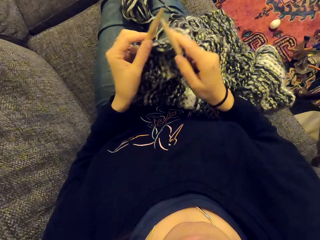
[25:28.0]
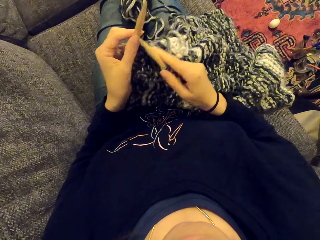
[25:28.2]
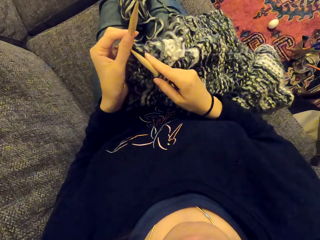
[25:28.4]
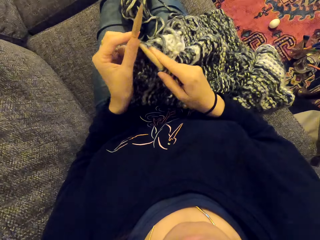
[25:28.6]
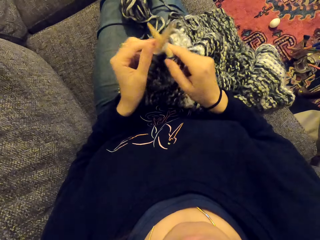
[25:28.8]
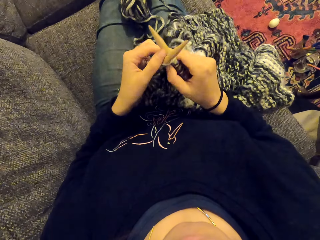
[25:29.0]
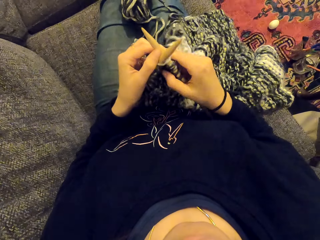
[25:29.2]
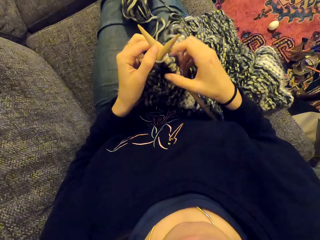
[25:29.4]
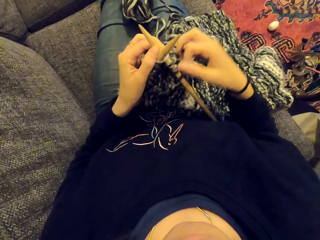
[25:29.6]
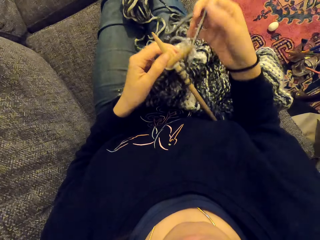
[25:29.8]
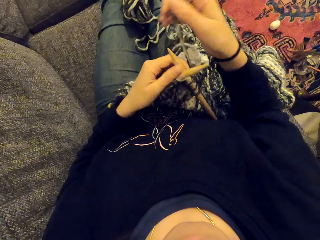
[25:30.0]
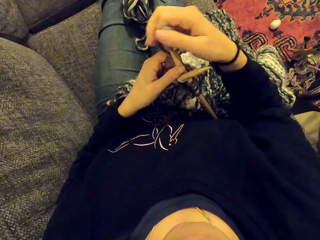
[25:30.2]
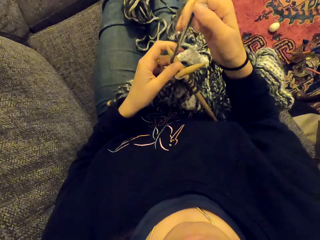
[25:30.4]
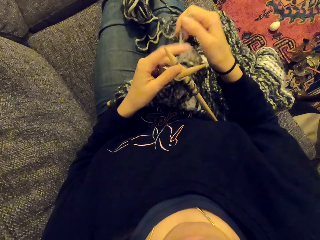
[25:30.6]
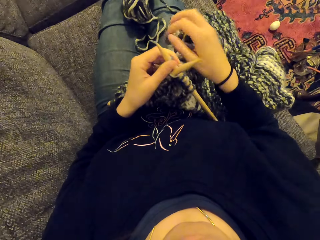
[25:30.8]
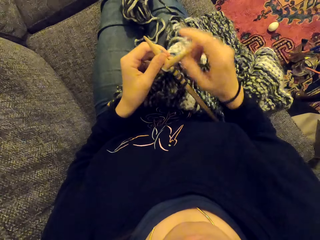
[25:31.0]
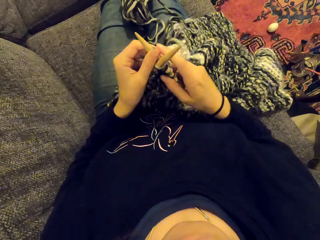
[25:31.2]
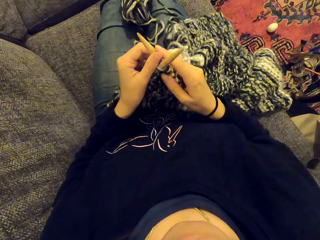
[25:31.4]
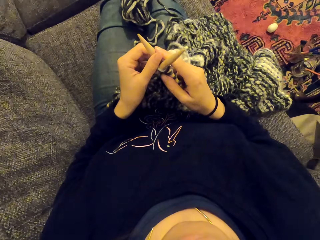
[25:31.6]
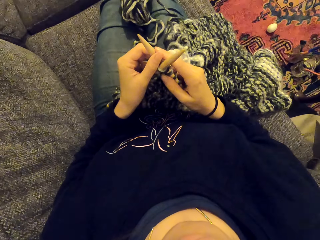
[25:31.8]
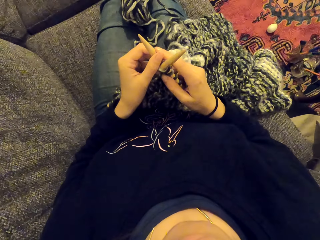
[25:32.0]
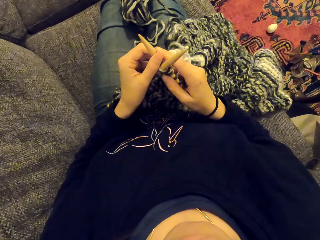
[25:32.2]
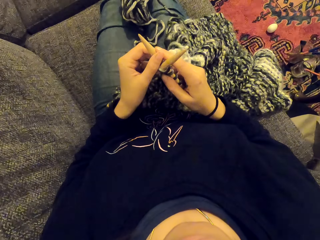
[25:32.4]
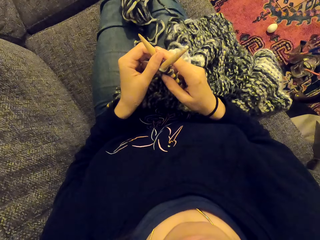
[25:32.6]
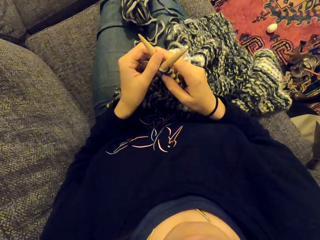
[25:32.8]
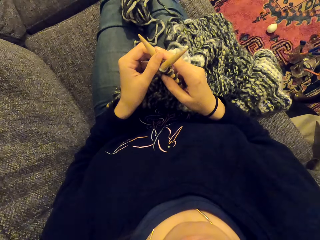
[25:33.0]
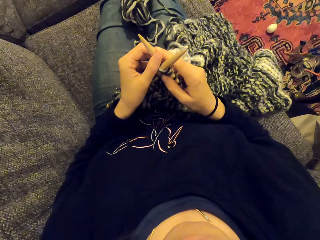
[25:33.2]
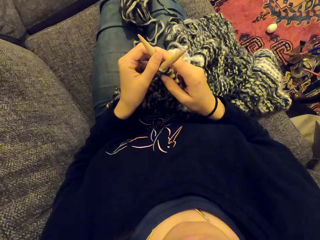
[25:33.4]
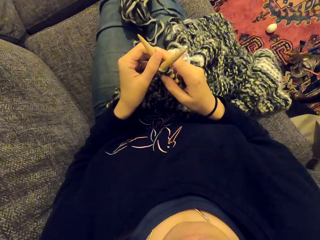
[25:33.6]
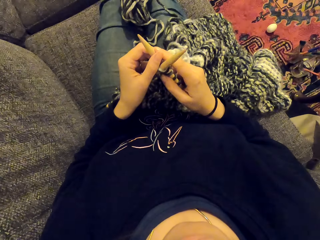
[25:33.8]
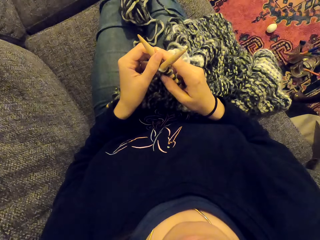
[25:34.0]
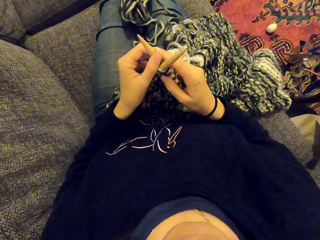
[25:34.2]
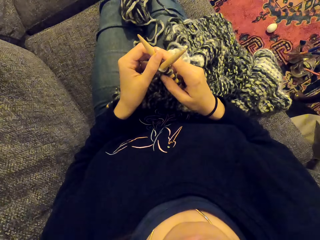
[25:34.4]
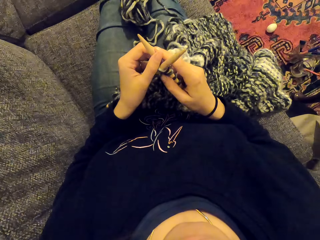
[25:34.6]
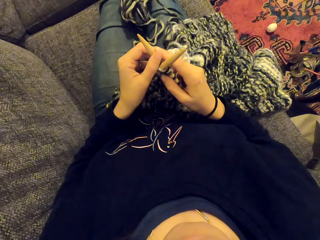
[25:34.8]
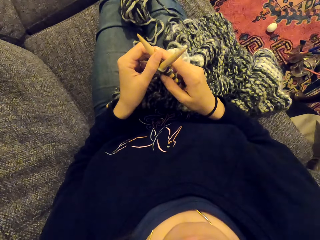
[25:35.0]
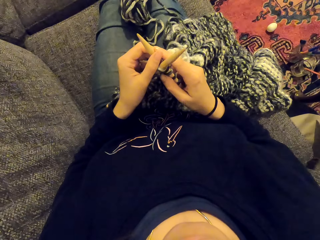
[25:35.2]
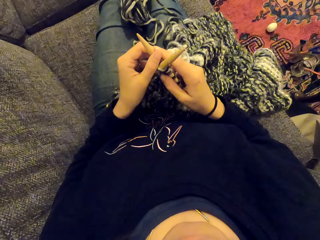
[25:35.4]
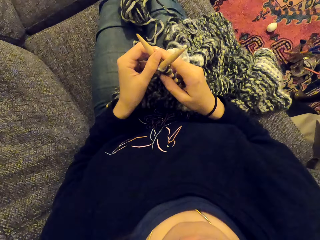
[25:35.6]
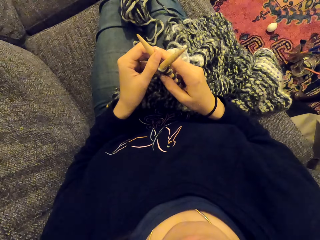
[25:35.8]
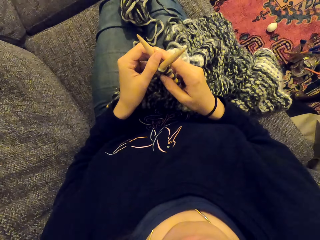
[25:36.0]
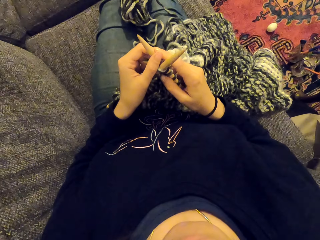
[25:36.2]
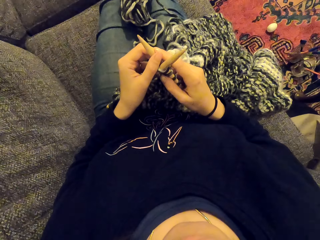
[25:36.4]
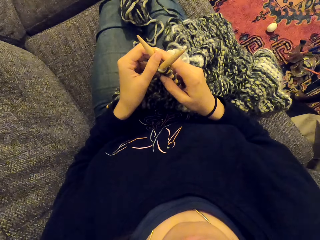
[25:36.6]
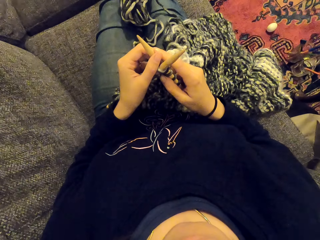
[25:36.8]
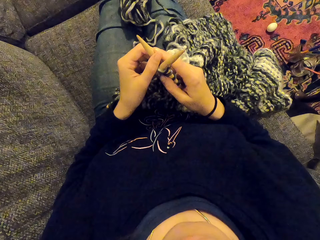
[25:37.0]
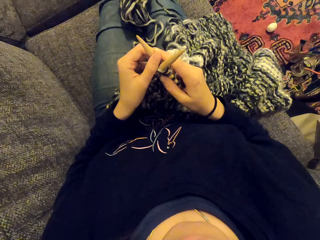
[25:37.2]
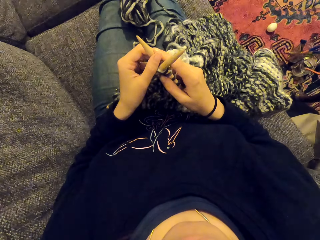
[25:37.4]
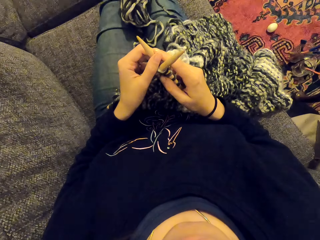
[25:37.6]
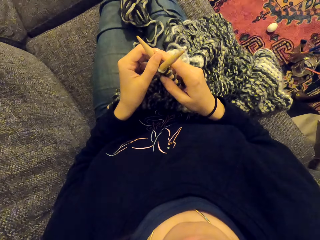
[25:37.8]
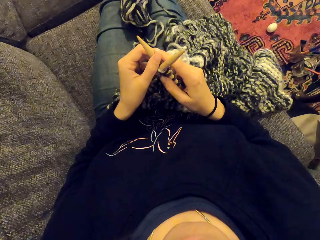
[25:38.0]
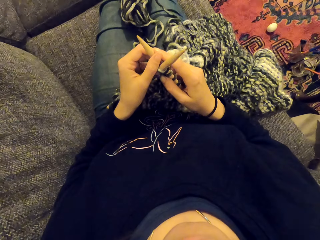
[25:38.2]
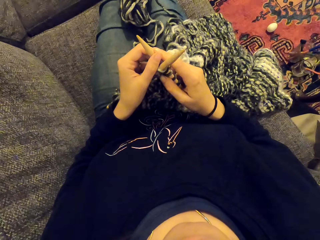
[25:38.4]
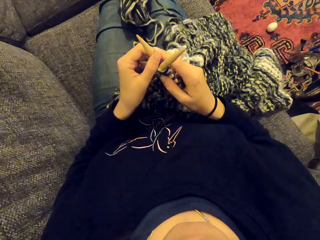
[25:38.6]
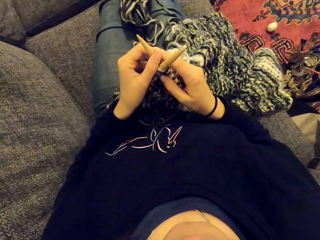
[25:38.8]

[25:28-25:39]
The camera wearer sews the piece of cloth. They stare at something. They listen to something.

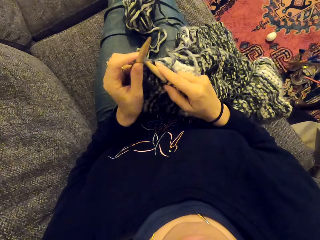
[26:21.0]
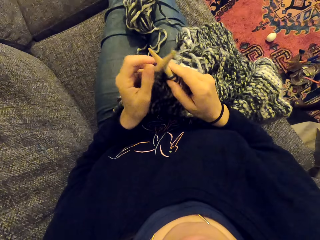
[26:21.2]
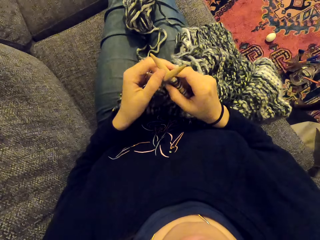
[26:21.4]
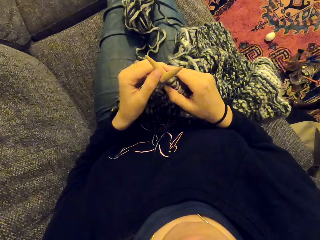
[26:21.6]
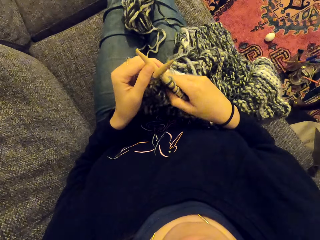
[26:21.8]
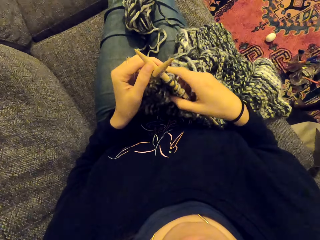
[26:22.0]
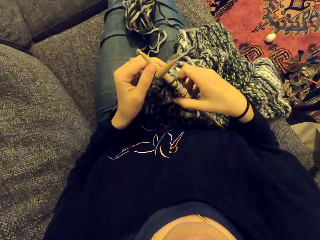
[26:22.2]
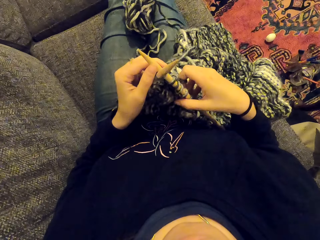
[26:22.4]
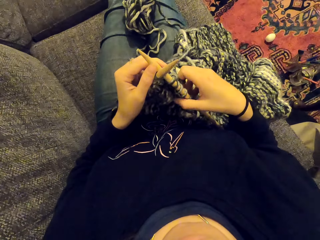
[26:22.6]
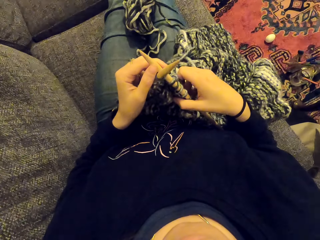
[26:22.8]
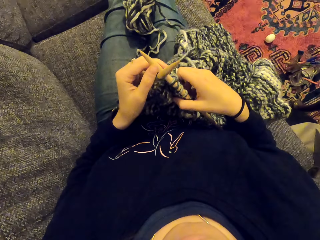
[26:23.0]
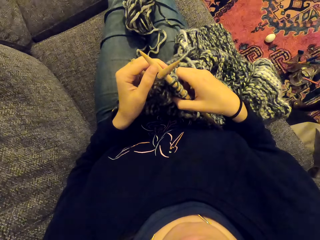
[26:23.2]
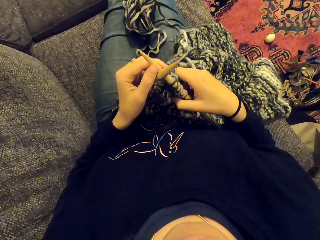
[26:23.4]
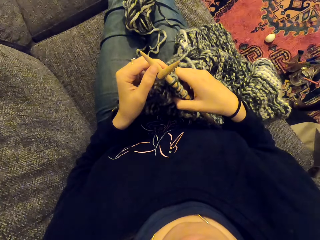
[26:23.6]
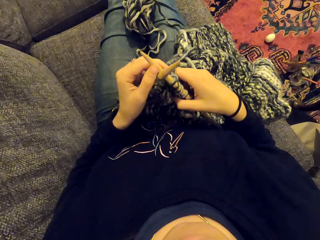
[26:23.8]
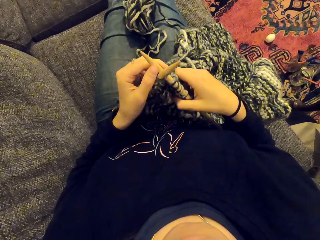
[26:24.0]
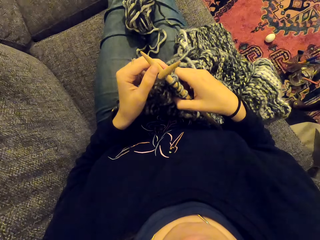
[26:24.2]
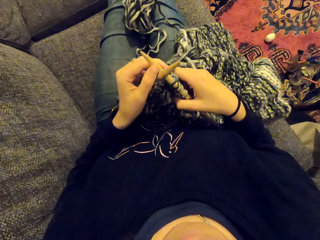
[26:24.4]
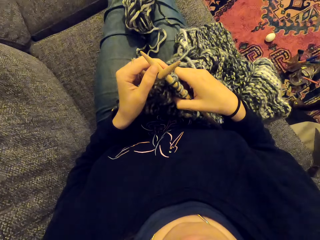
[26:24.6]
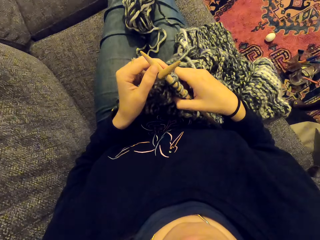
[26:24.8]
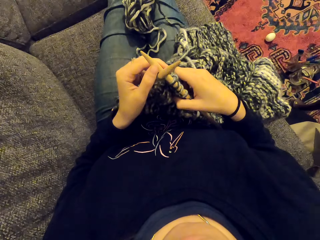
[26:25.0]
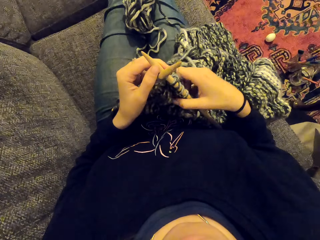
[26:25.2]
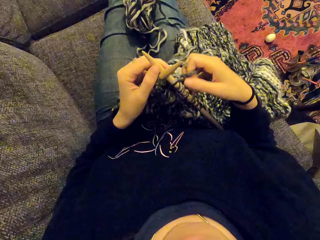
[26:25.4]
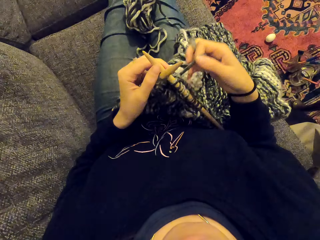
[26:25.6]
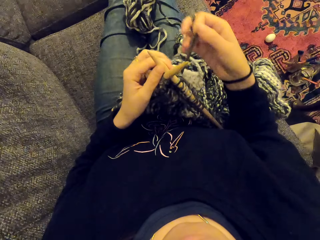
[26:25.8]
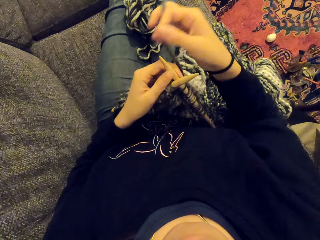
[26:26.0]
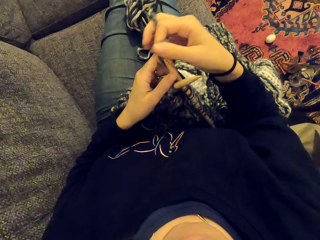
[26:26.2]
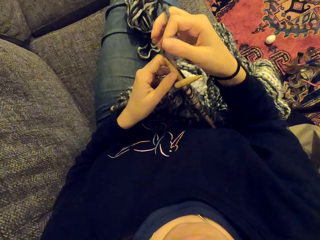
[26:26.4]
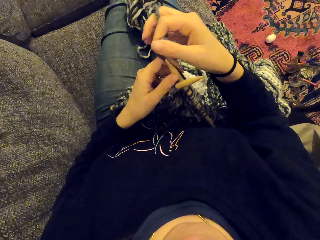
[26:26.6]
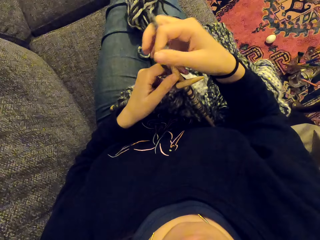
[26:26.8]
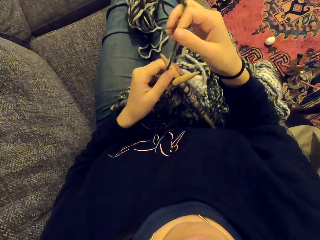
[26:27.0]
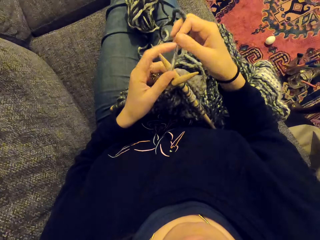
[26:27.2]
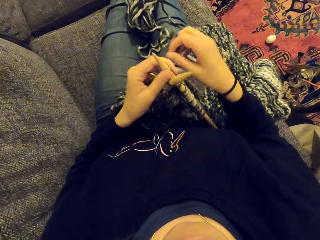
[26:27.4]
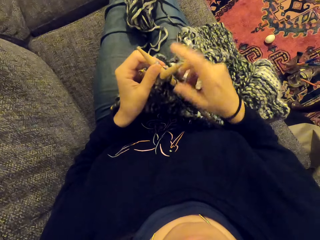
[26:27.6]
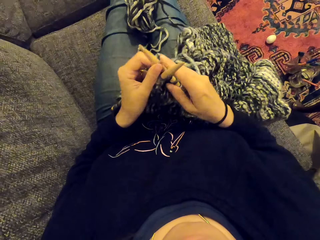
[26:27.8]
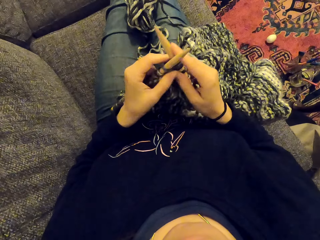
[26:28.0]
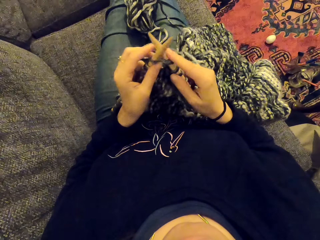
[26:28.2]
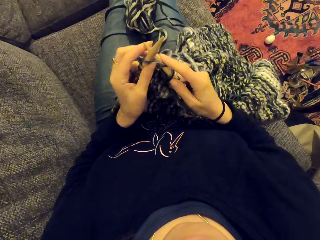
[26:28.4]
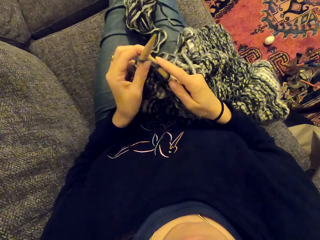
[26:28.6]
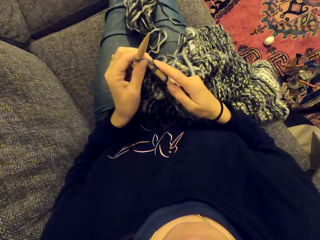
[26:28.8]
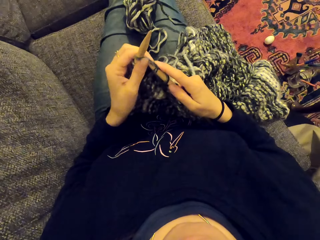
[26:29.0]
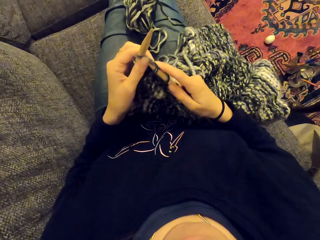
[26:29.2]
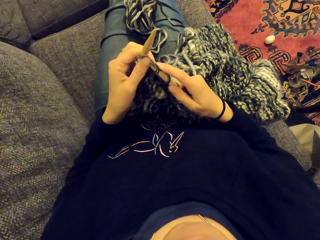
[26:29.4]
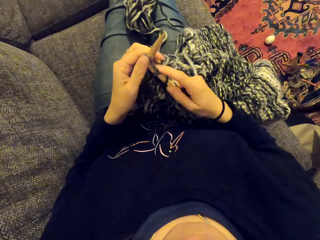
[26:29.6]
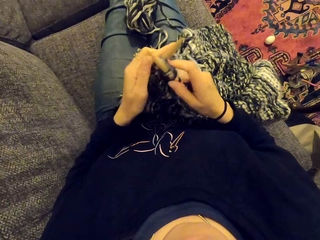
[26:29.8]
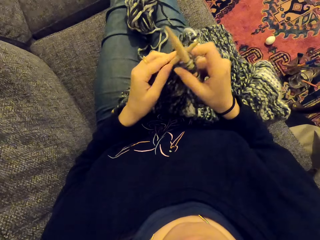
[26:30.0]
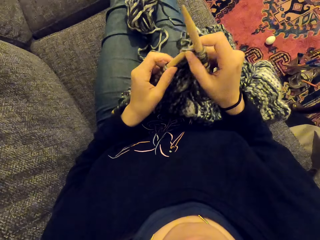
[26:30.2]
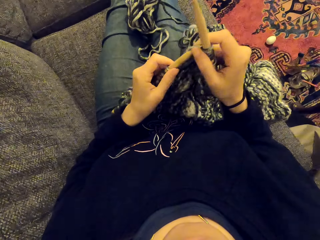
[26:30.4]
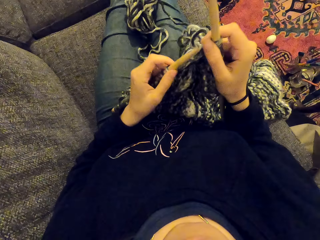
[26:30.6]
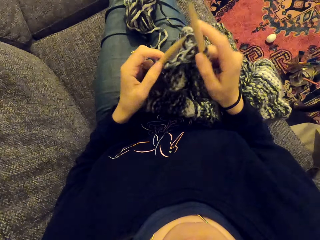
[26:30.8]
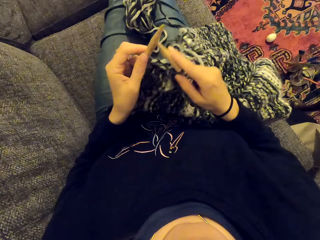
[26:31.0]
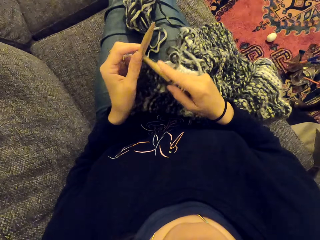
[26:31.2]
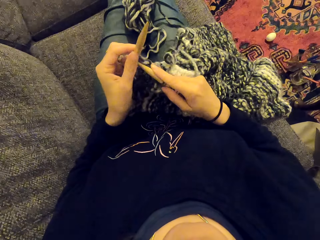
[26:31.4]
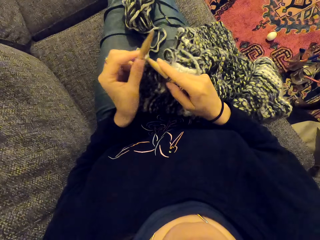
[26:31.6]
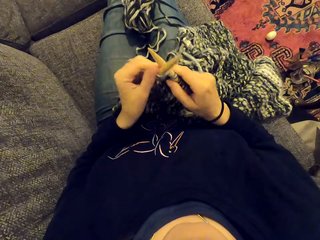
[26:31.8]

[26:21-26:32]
The camera wearer listens to something. They stare at something. They knit the fabric.
